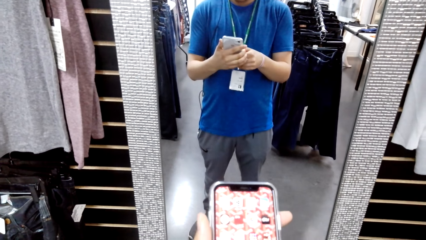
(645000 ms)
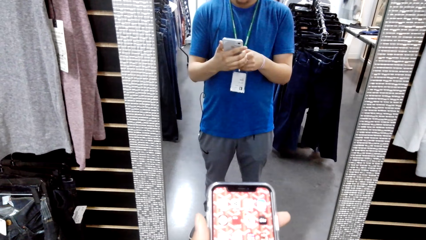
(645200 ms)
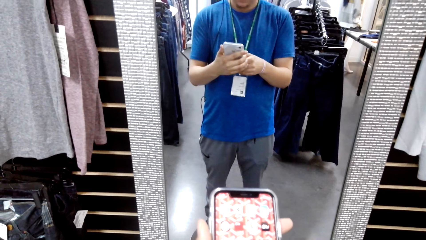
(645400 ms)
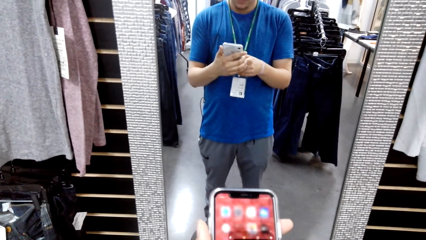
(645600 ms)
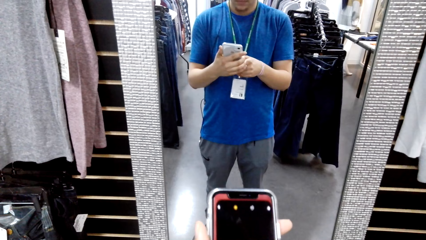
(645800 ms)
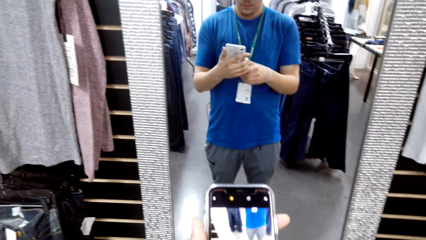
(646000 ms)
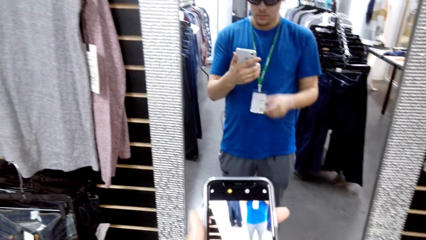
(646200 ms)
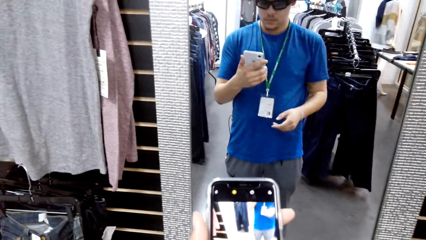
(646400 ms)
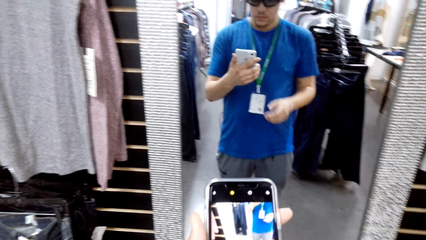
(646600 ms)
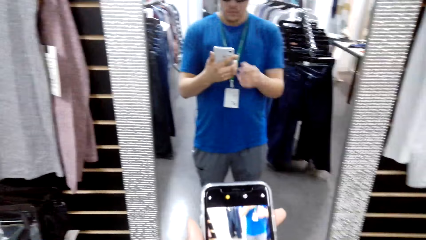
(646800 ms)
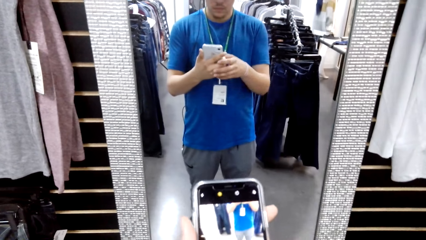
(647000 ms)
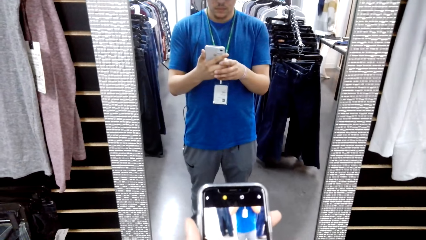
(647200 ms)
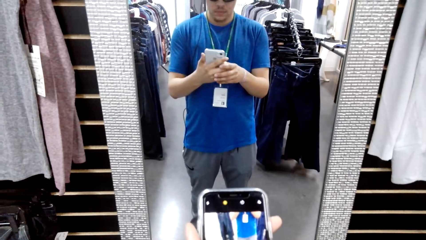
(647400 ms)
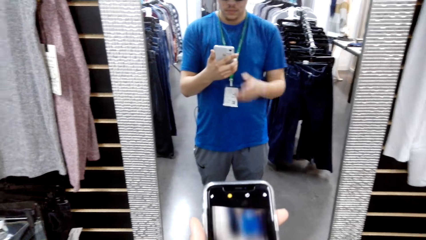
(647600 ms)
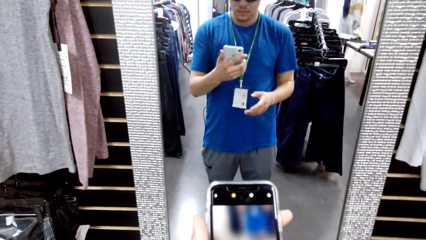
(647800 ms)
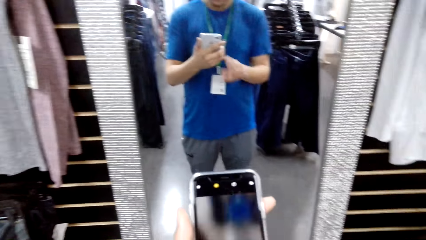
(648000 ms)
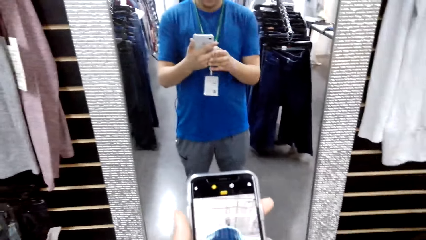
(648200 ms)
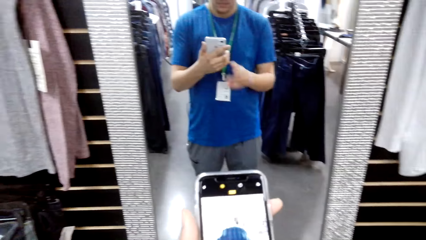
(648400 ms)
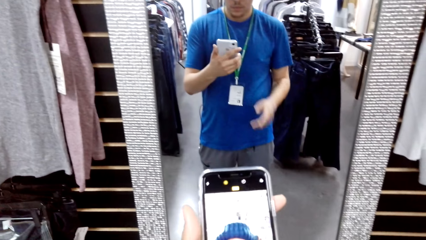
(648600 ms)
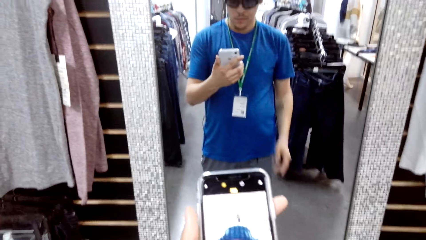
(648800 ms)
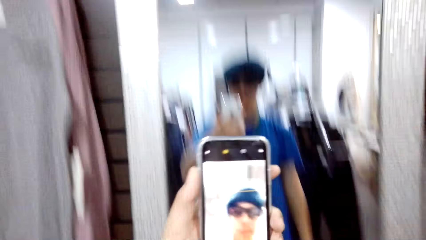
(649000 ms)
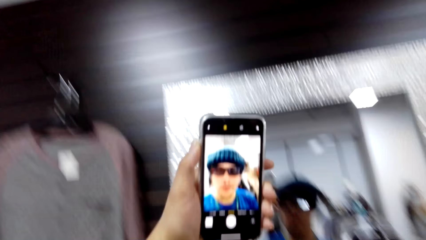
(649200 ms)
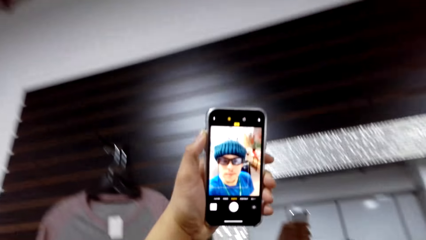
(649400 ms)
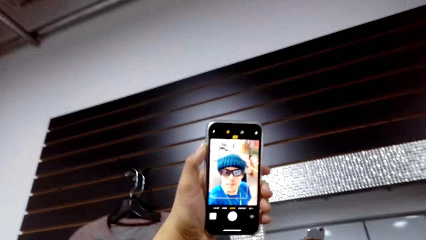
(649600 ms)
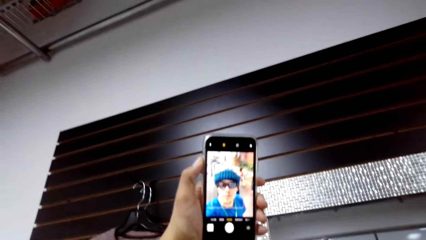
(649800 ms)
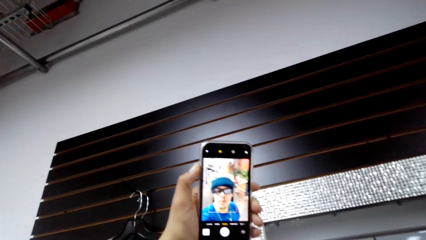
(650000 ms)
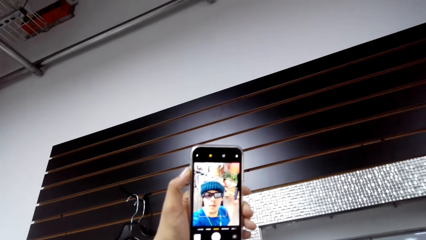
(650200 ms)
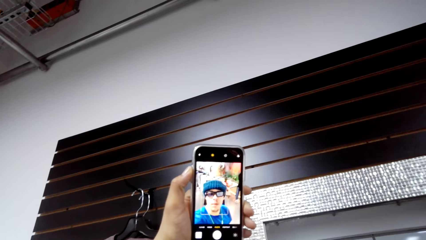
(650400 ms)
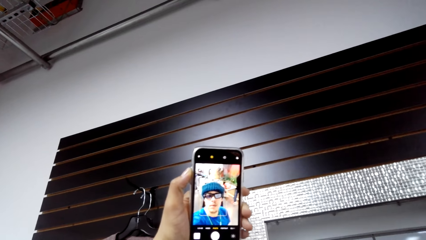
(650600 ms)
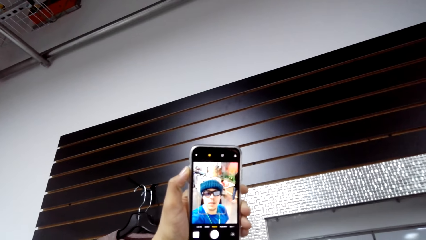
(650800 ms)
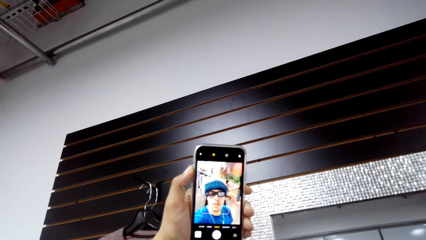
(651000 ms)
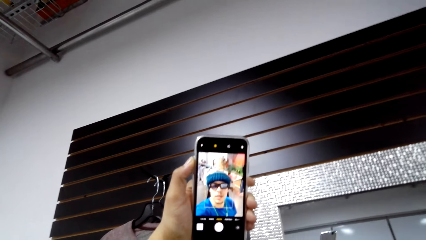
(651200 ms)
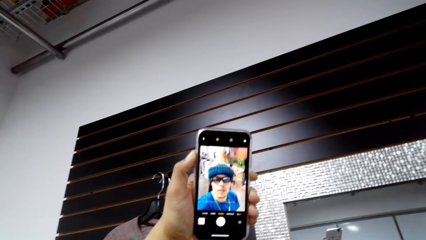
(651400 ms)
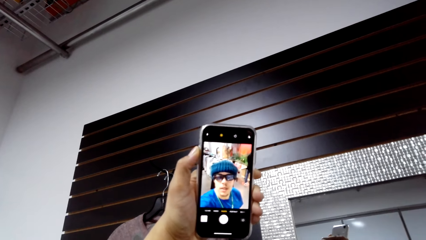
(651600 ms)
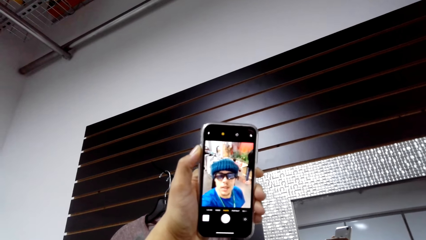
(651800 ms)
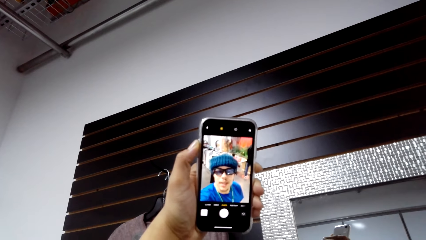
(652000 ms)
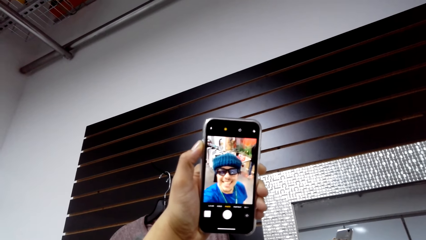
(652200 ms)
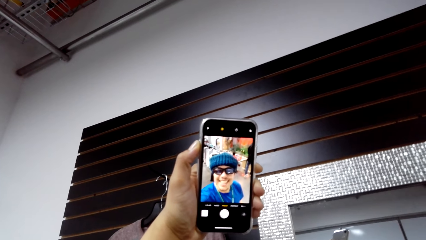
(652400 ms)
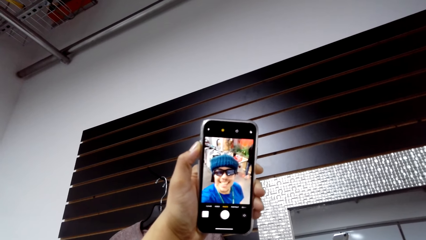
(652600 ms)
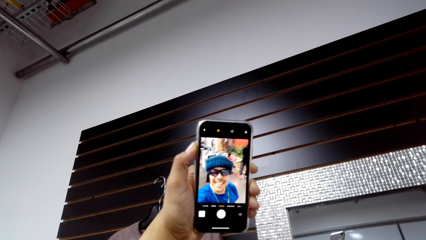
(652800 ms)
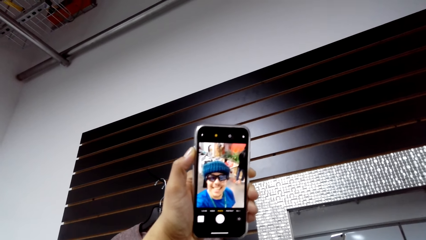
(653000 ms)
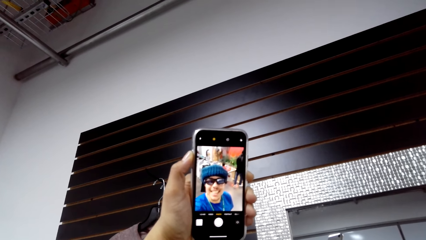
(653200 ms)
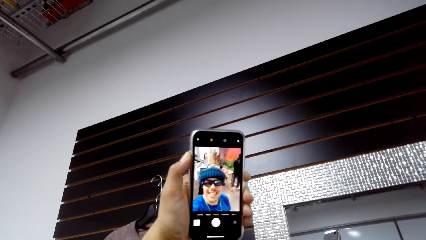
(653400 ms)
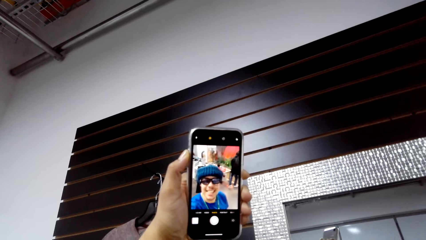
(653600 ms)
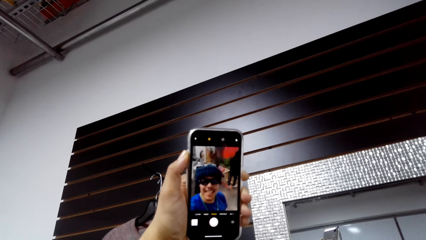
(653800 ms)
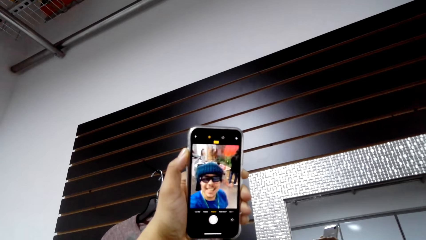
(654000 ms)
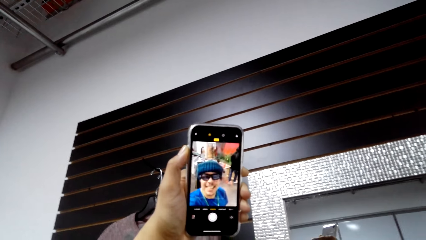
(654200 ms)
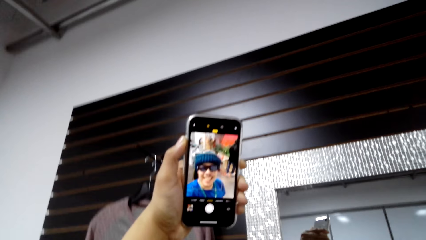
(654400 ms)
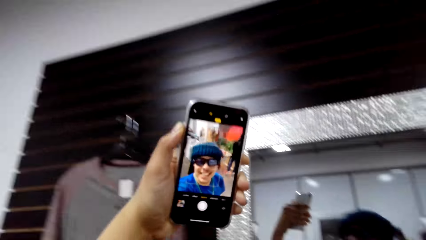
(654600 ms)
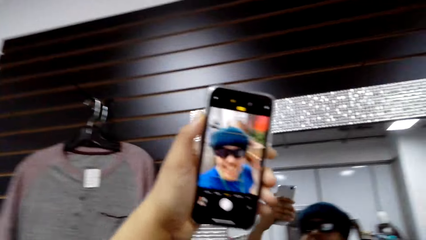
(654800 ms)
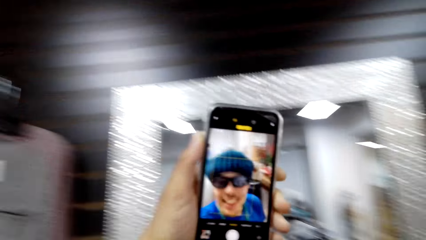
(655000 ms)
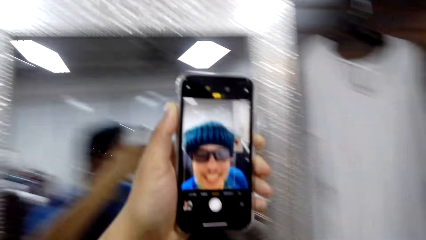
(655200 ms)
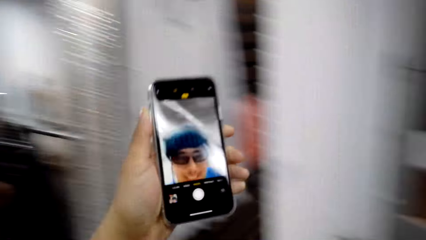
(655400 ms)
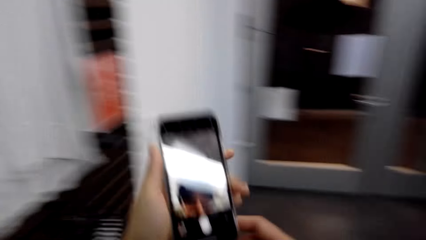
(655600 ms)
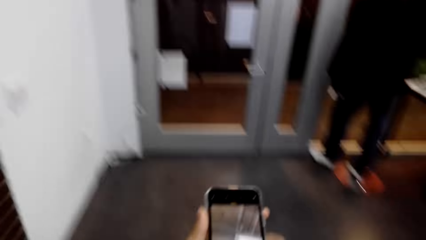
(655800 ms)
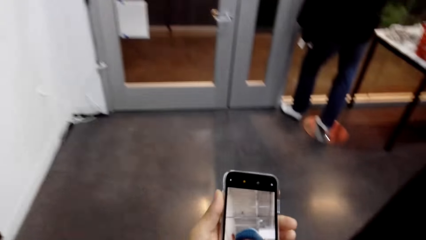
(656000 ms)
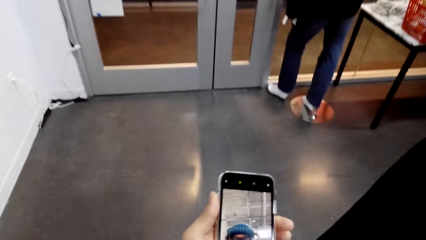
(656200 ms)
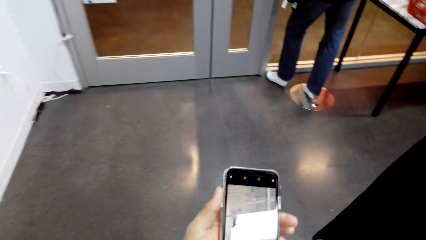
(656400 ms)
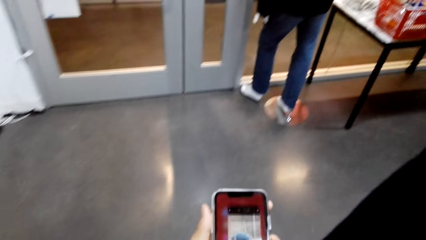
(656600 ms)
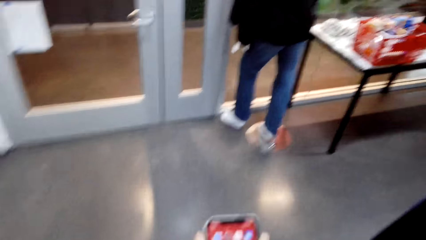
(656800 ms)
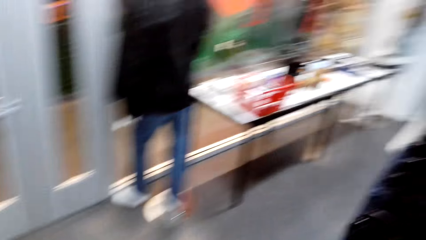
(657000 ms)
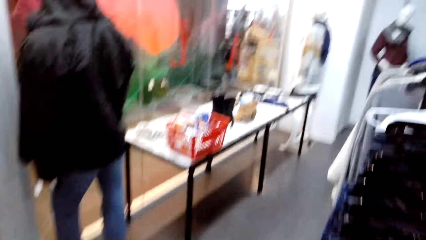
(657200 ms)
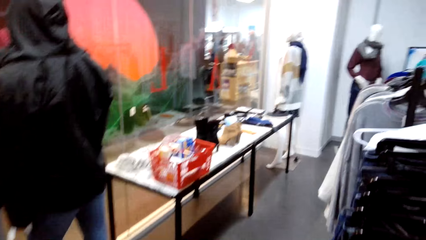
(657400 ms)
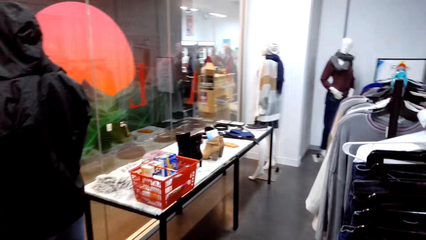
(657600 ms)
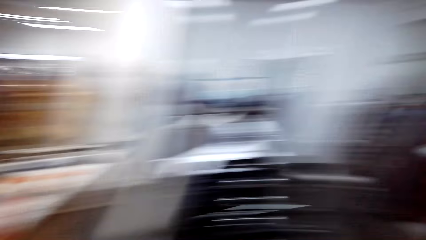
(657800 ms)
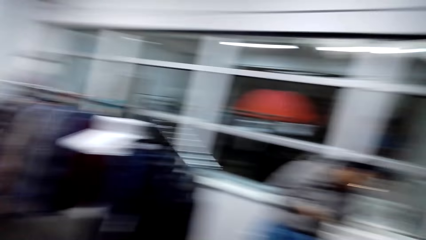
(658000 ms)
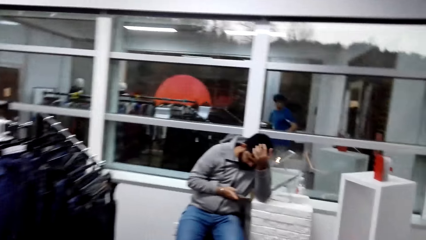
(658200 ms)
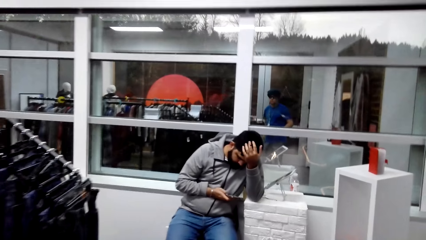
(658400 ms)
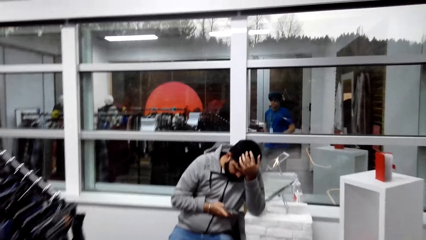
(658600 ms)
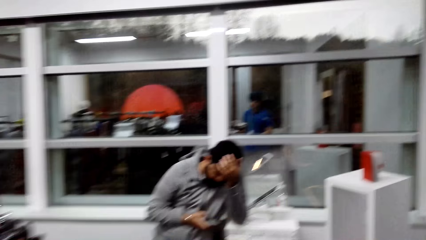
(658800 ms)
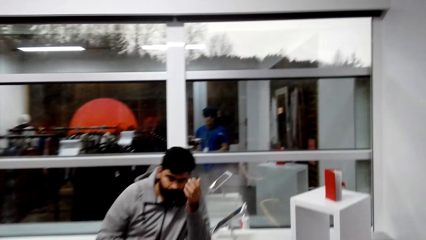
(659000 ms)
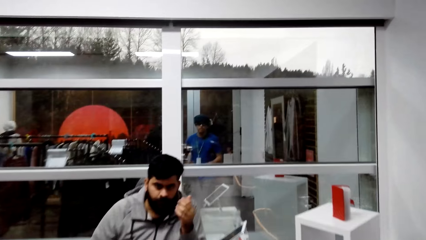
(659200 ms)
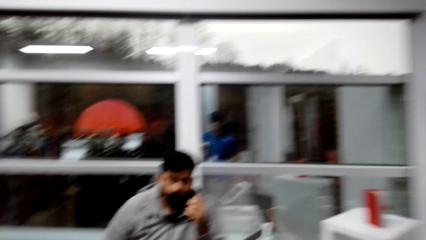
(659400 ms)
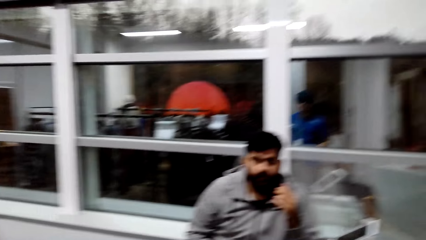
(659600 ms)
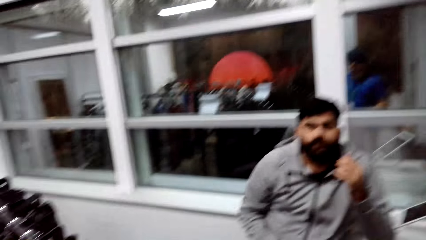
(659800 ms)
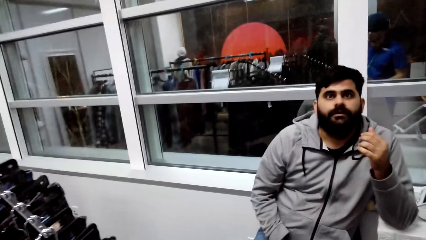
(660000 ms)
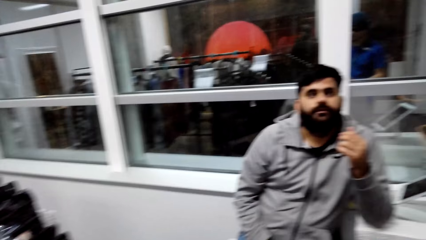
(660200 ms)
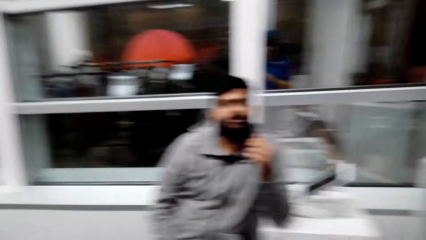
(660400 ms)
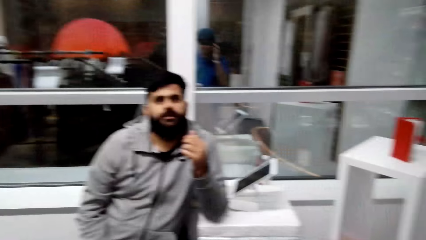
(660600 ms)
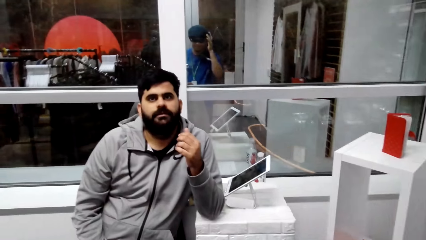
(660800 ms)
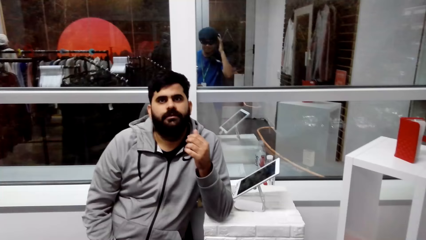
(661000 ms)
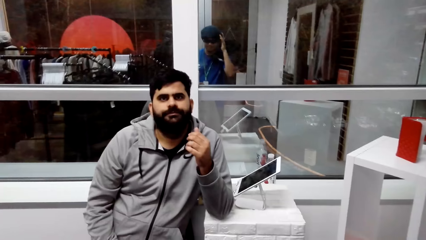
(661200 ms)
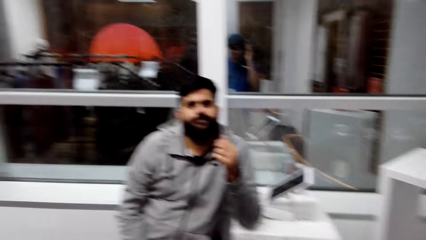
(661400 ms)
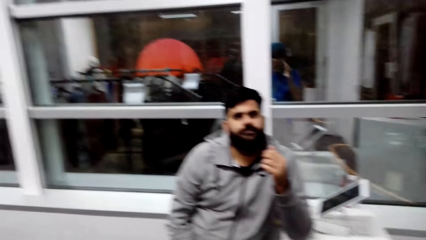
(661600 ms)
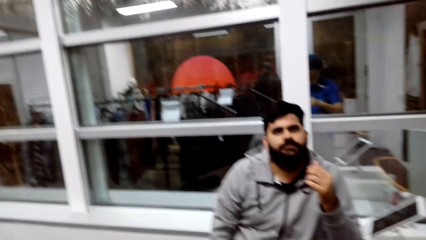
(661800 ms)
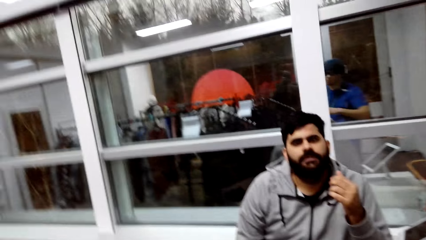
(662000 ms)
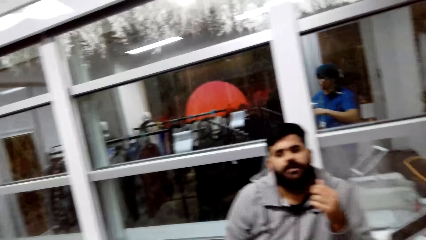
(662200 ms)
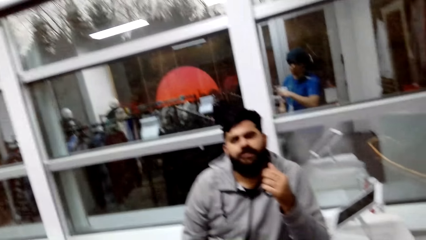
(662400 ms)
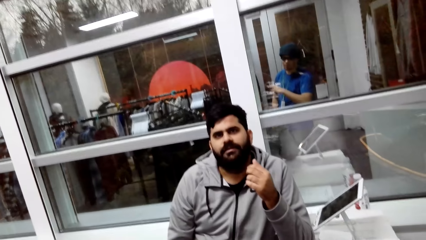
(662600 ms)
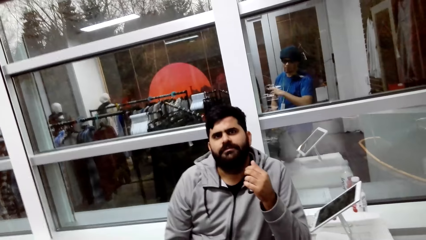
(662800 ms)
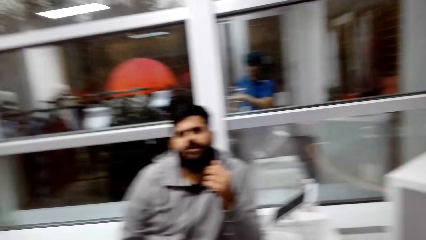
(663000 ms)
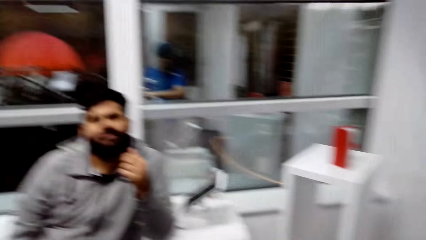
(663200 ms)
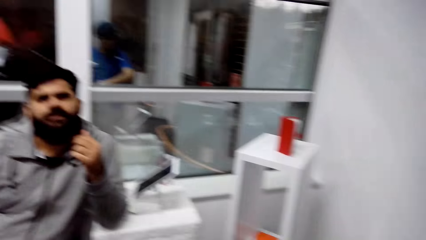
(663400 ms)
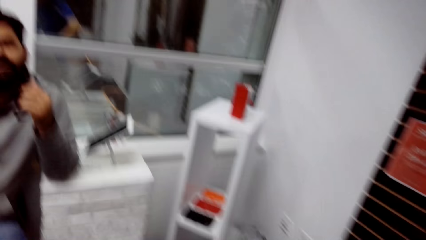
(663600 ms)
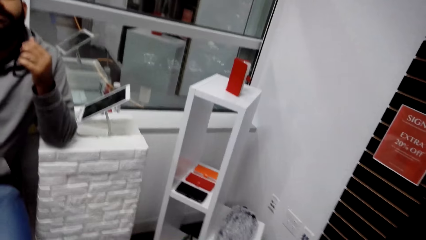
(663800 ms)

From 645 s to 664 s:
The camera wearer unlocks his phone. He takes a selfie with the phone. He walks around the cloth store. A man places a hand on his head. The camera wearer interacts with the man. He looks around. The man looks at the camera wearer.
